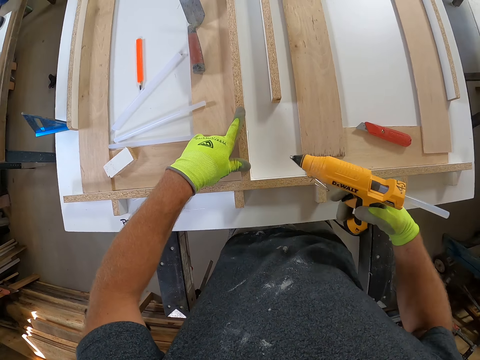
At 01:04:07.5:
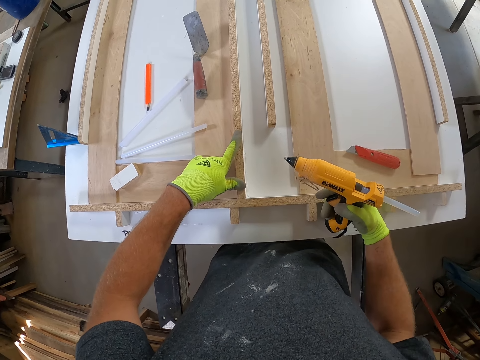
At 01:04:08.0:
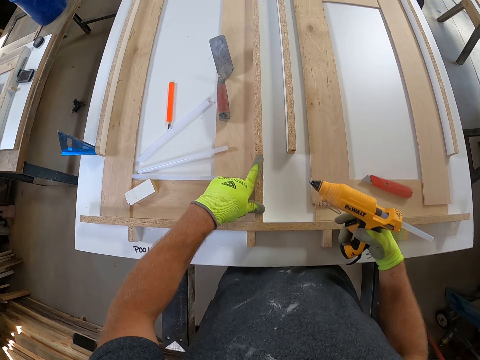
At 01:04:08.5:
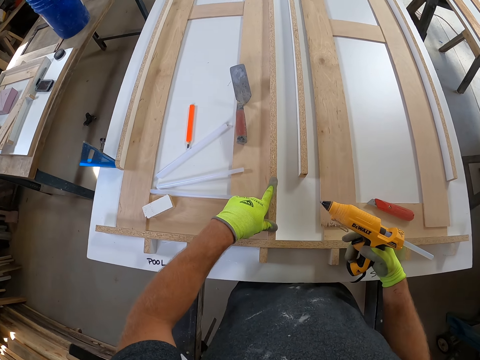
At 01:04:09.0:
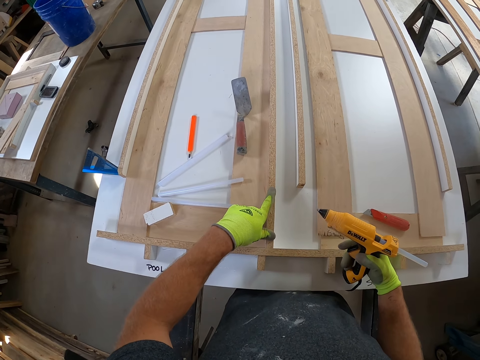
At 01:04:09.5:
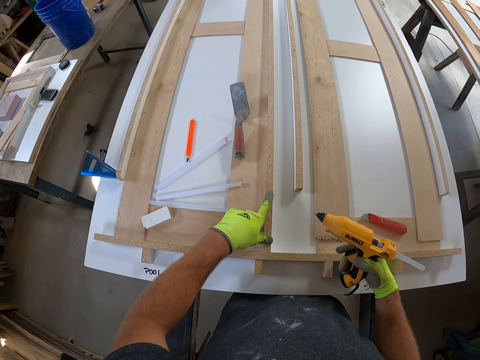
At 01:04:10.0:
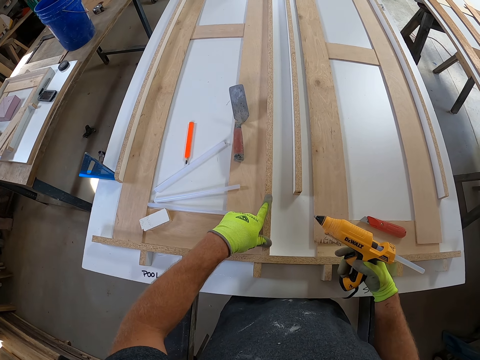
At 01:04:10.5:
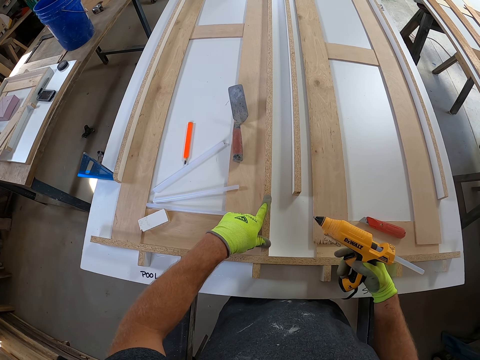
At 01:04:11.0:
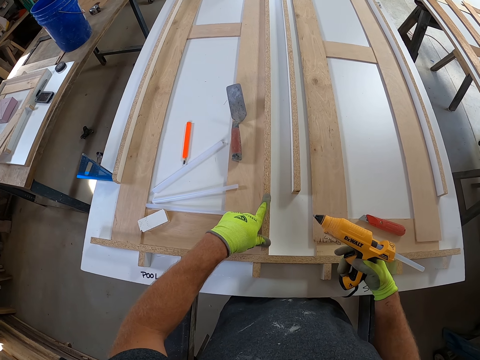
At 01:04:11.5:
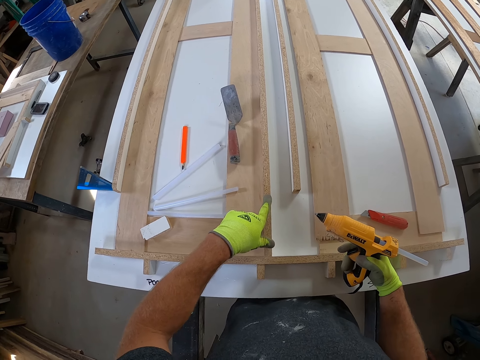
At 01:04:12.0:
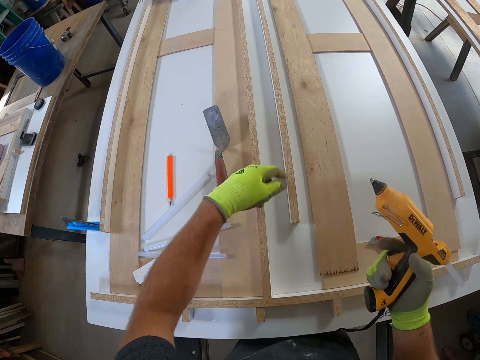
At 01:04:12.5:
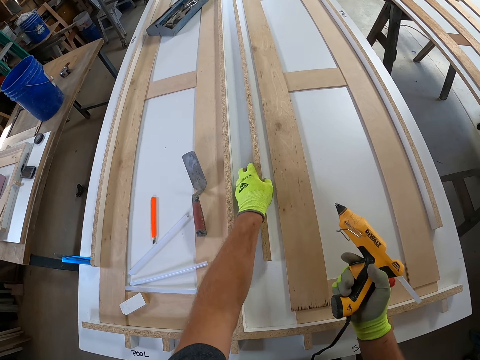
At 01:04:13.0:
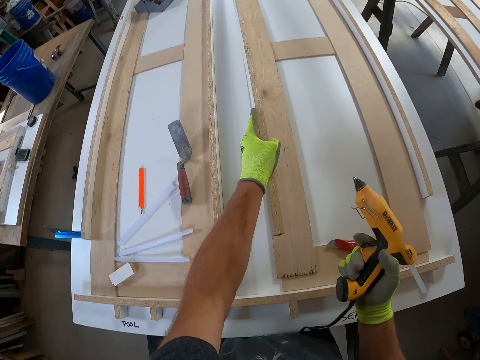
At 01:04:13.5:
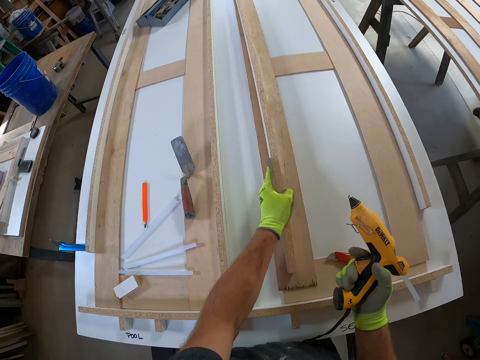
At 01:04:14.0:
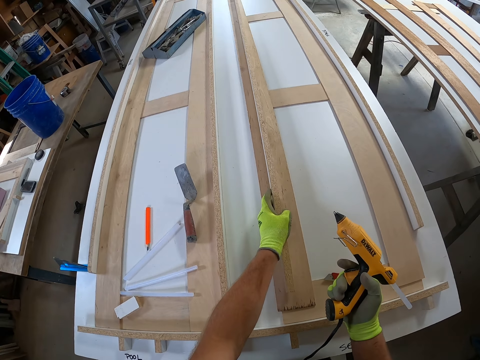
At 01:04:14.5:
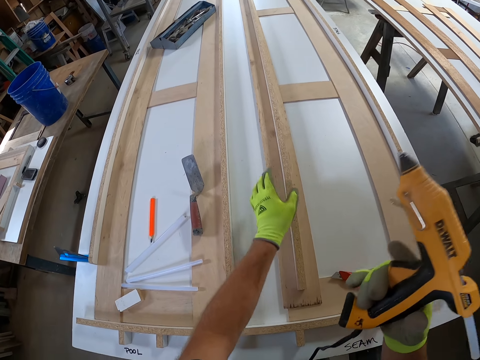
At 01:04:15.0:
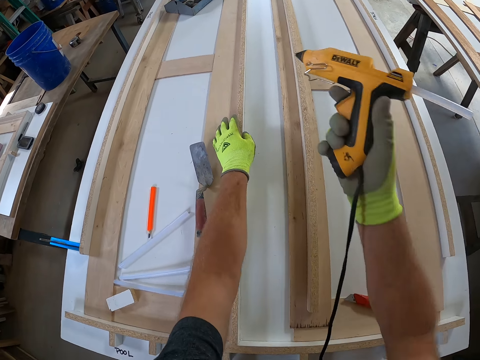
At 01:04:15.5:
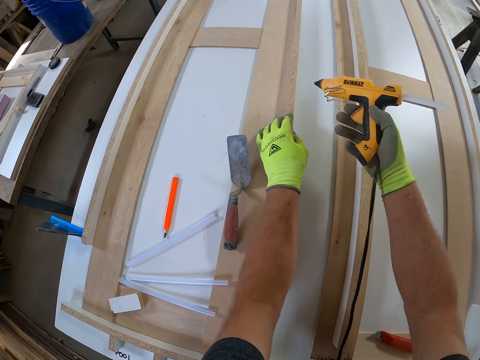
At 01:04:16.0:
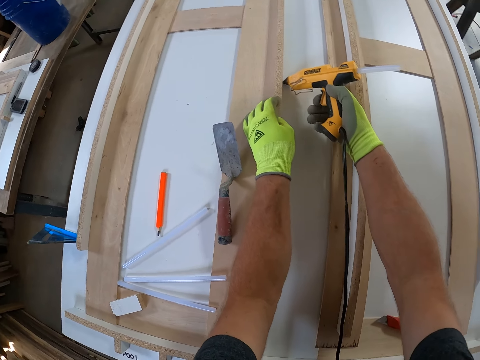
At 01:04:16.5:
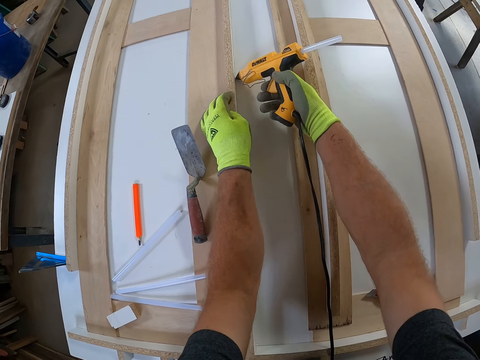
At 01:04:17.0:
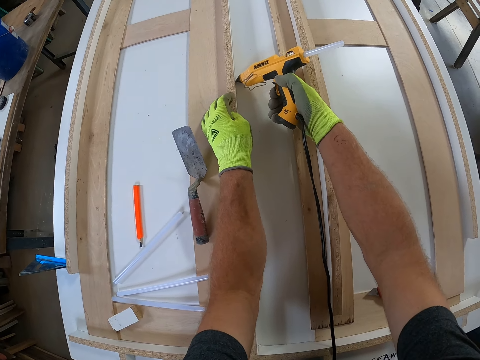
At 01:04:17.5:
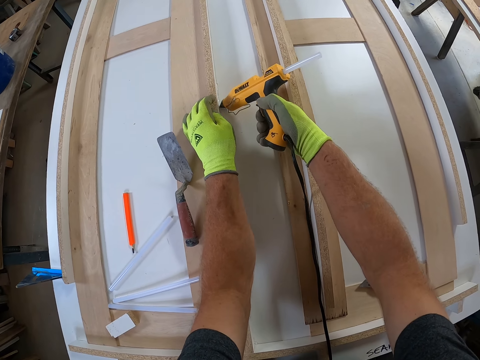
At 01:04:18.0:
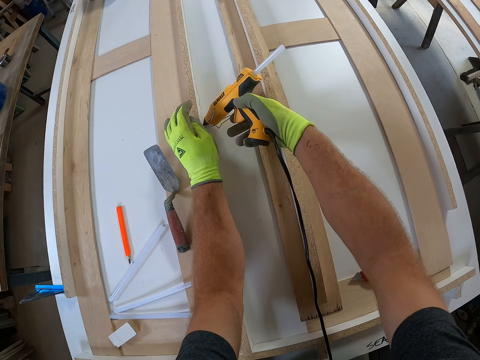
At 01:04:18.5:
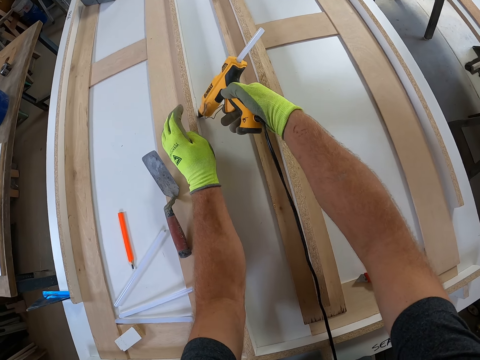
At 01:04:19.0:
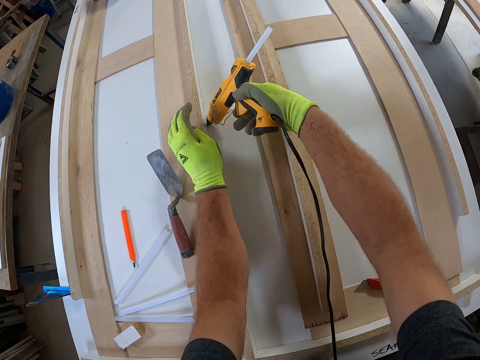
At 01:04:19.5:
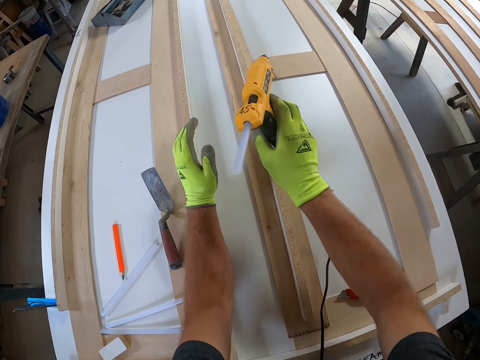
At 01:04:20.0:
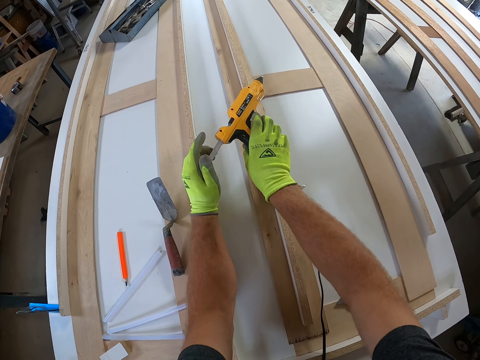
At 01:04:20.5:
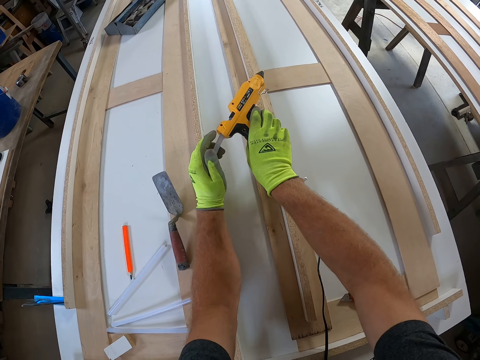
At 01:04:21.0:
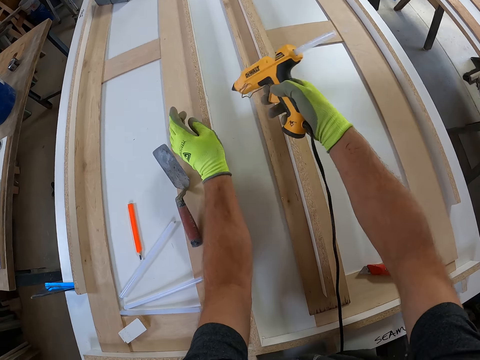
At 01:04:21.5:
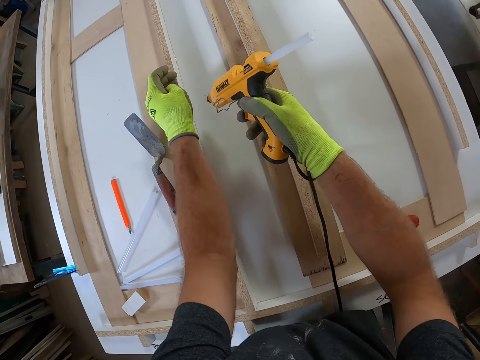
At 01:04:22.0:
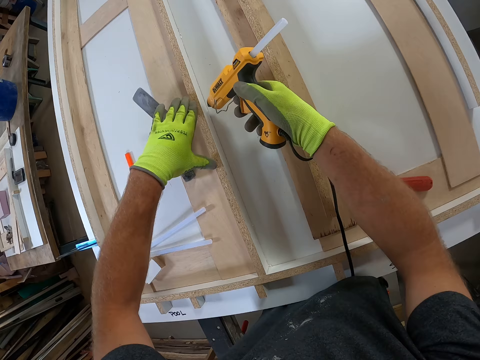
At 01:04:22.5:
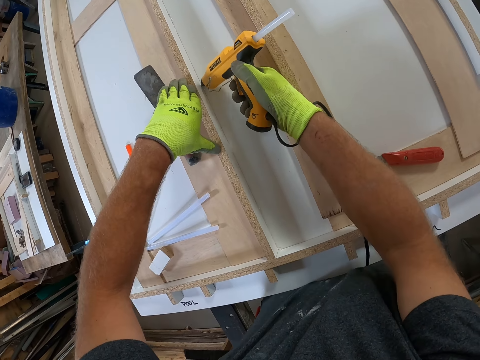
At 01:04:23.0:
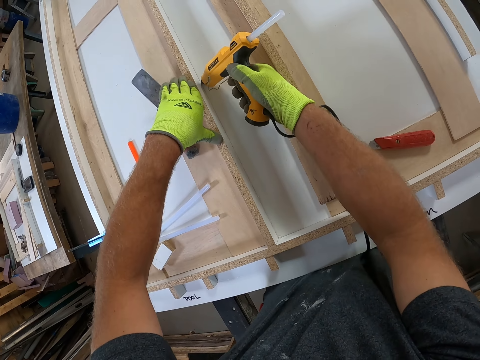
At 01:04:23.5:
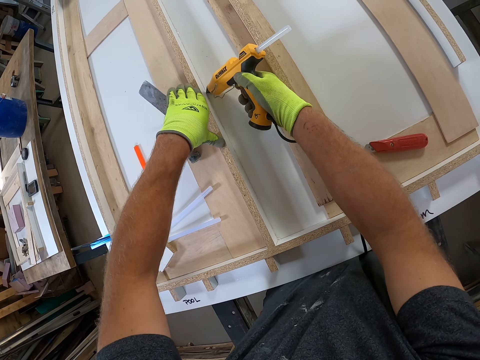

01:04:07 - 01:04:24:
The camera wearer holds the wooden plank with his left hand on the work bench. He adjusts a third wooden plank on the work bench with his left hand. He holds the plywood. He attaches the plywood. He applies glue to the second wooden plank on the work bench with the glue gun. He presses the pipe on the glue gun. He adjusts the pipe in the glue gun with his left hand. He applies glue to the second wooden plank on the work bench with the glue gun.
